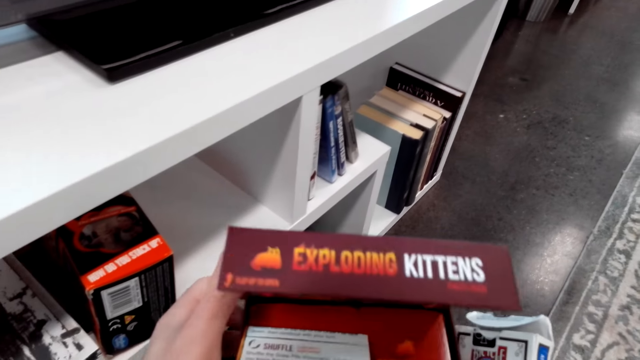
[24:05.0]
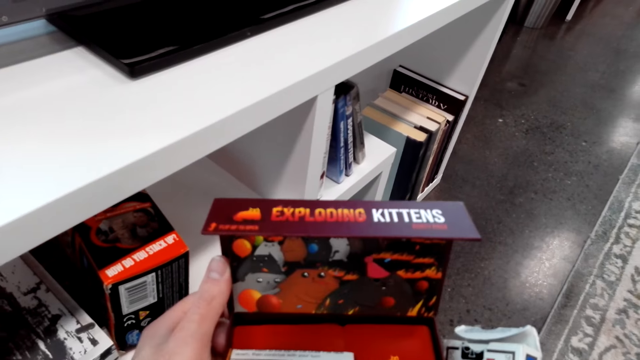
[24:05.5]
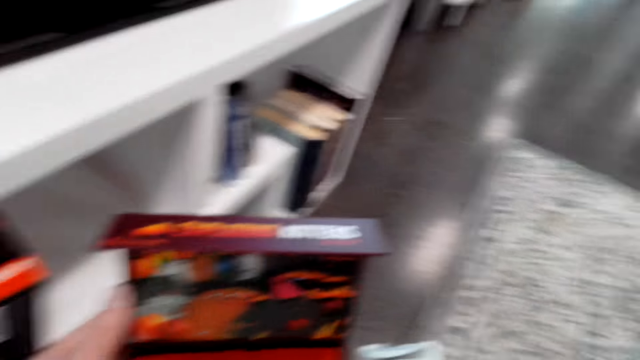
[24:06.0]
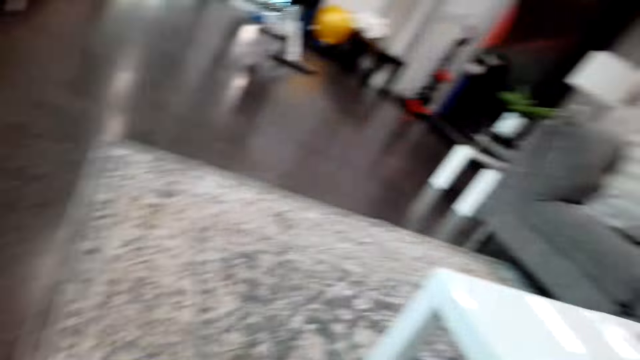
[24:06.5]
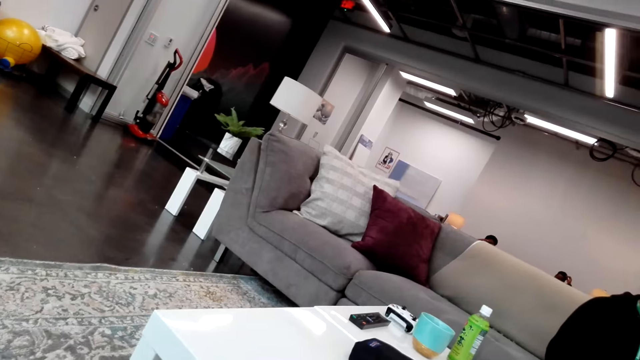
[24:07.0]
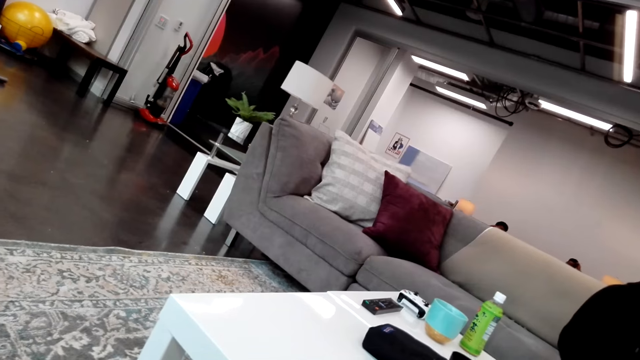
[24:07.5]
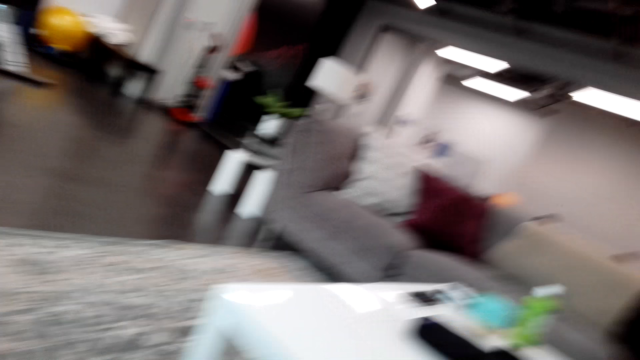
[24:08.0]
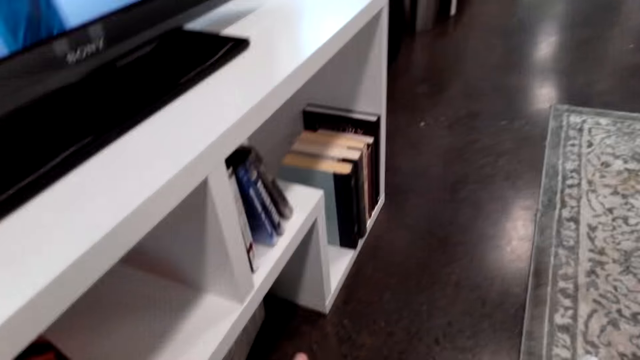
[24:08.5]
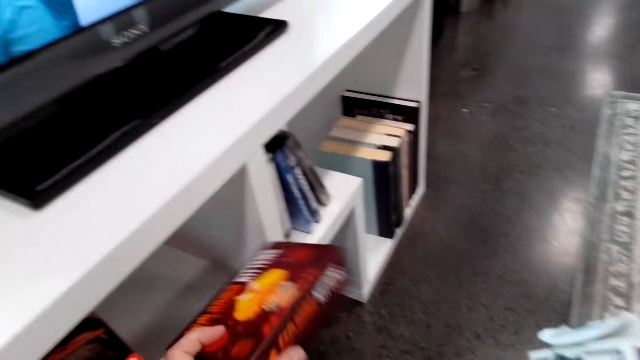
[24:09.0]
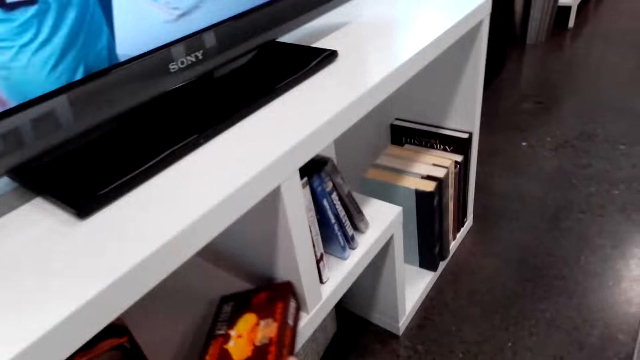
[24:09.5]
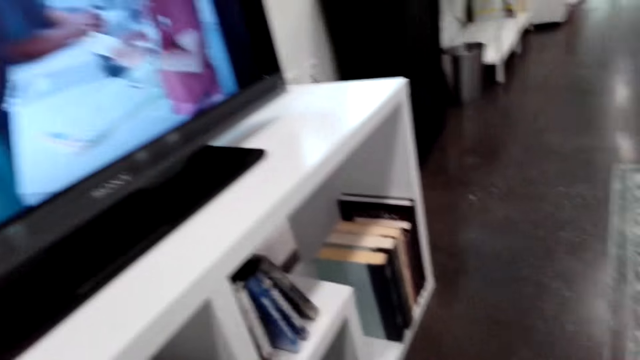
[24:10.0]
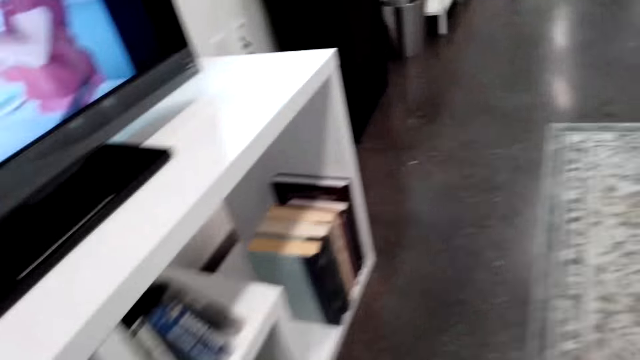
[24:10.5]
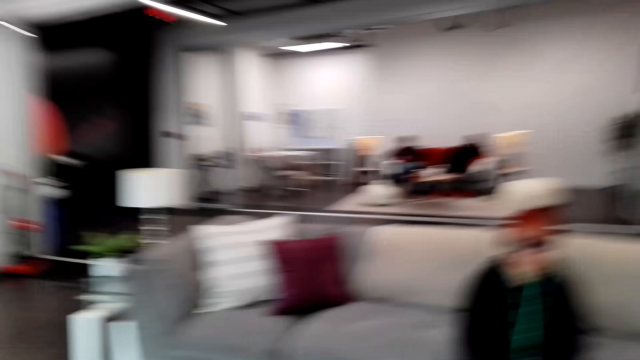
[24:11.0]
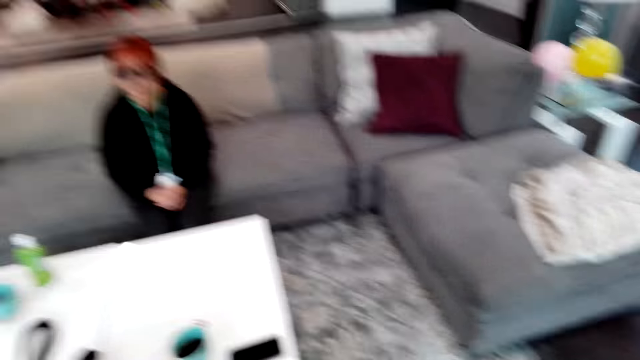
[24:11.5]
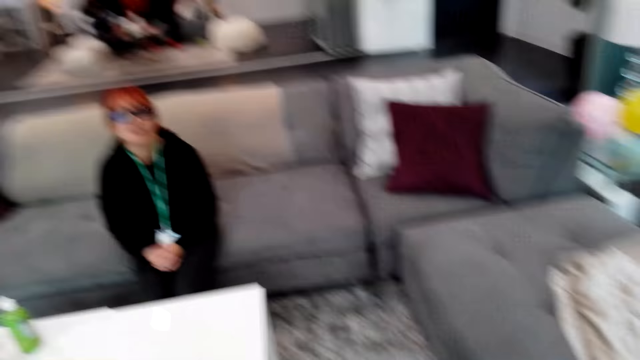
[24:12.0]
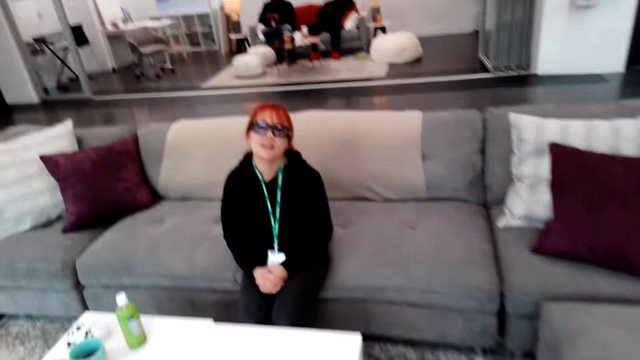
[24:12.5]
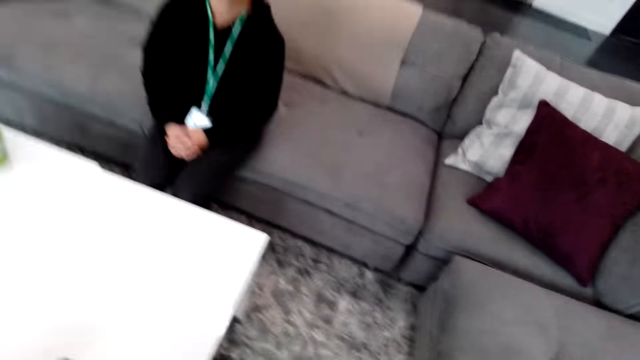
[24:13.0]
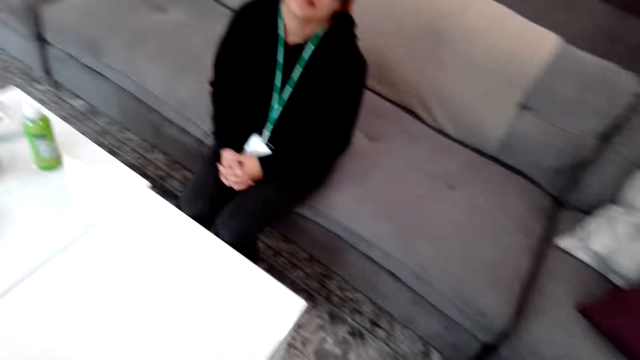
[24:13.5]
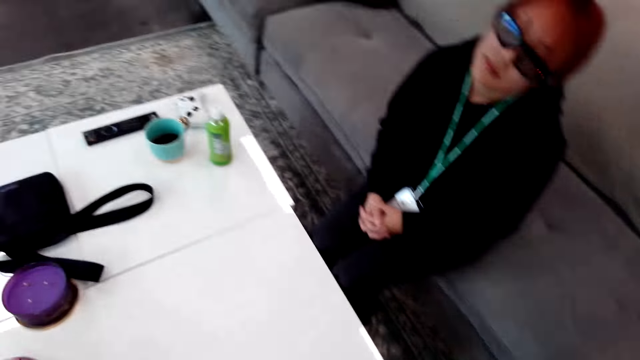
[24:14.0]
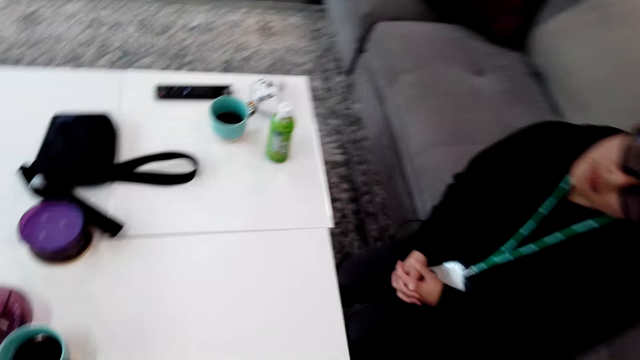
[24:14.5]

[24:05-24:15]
The camera wearer opens the toy box. They look around. They close the box. They put the game card boxes in the shelf in the TV stand. They stand up and look around. A woman sits on the couch. The camera wearer walks around.

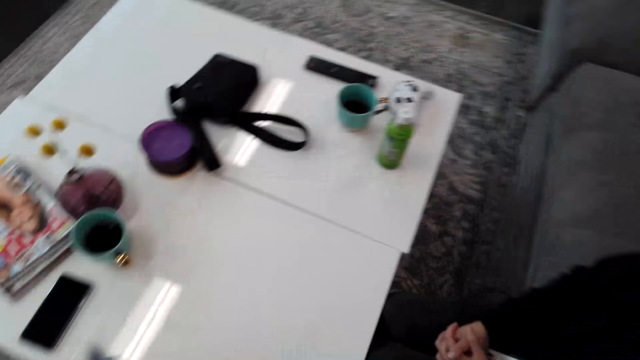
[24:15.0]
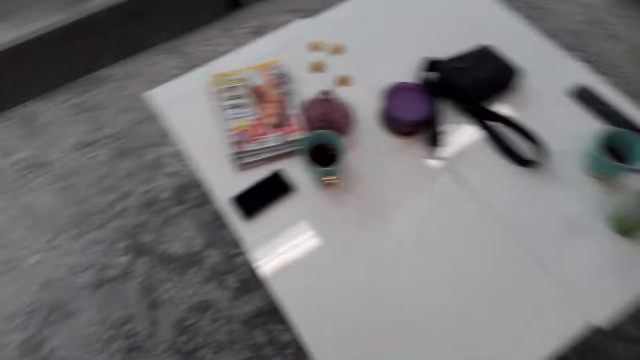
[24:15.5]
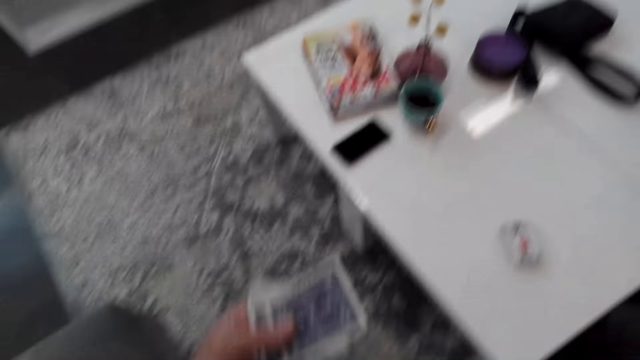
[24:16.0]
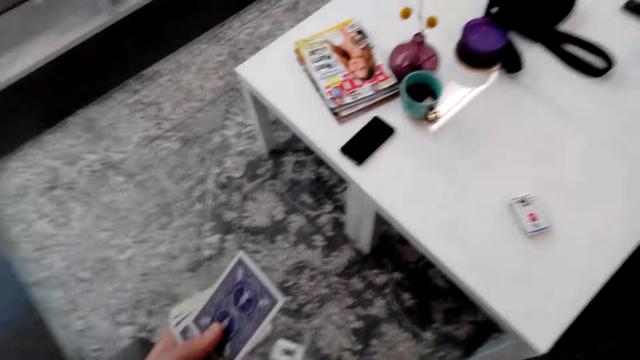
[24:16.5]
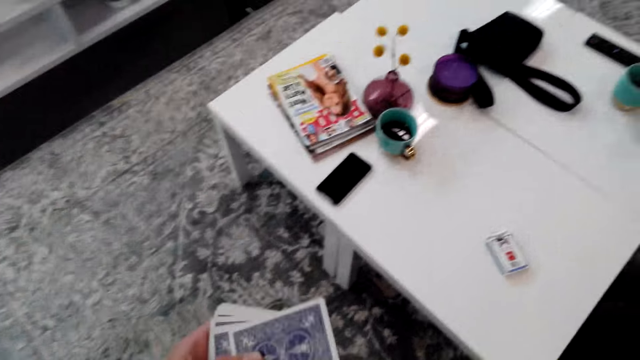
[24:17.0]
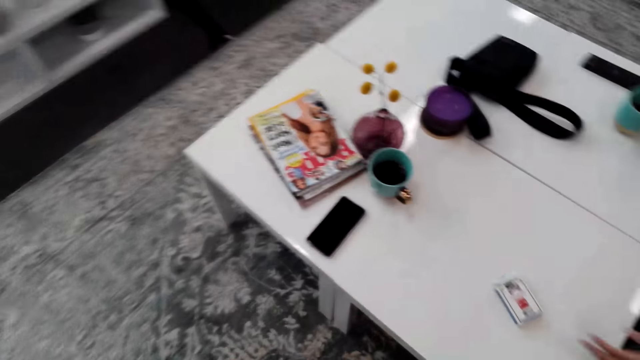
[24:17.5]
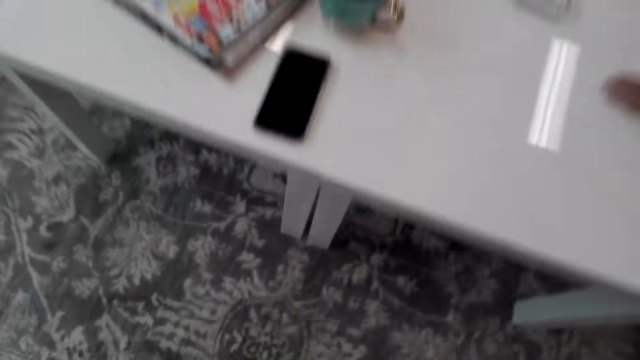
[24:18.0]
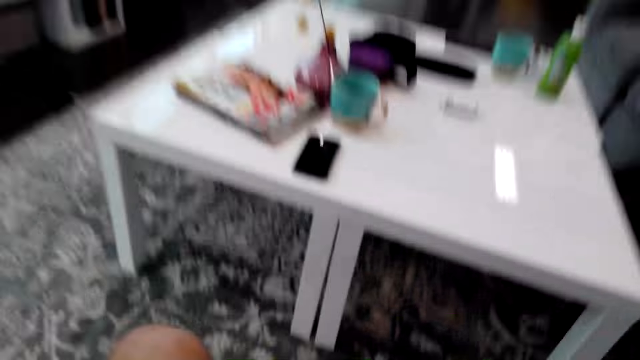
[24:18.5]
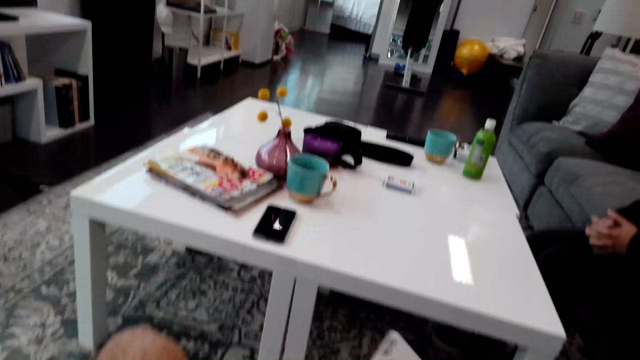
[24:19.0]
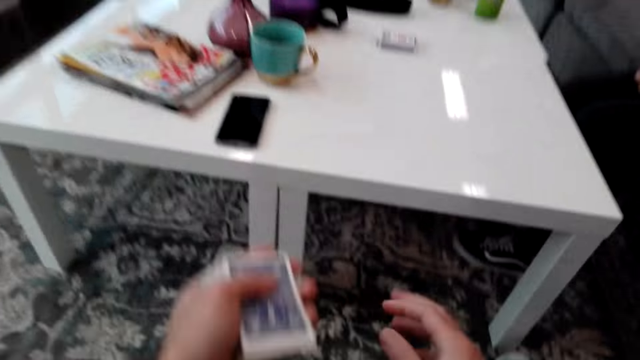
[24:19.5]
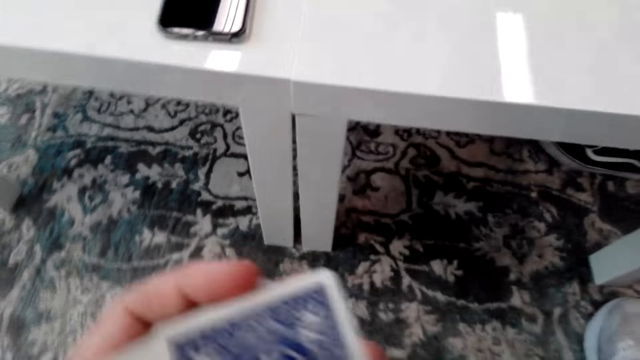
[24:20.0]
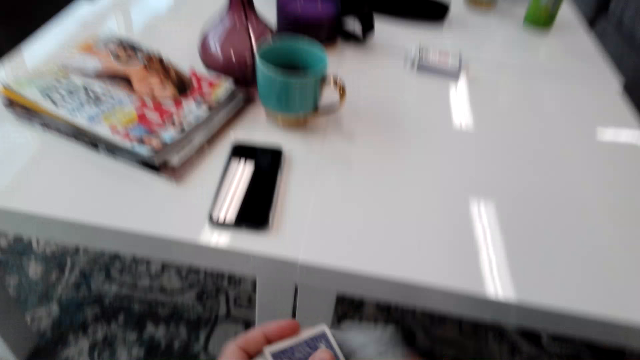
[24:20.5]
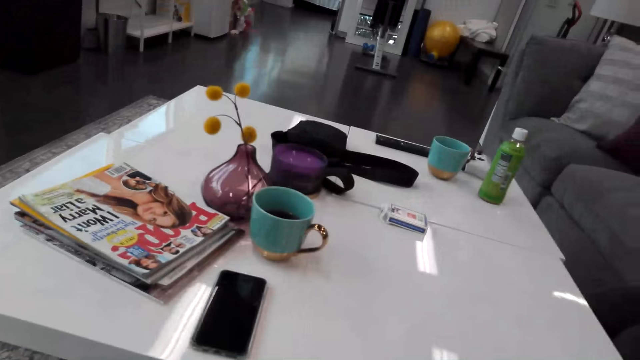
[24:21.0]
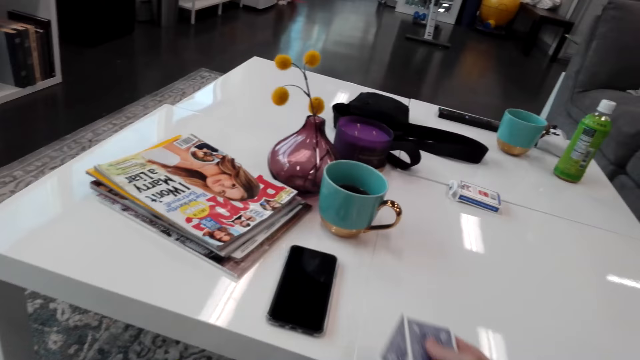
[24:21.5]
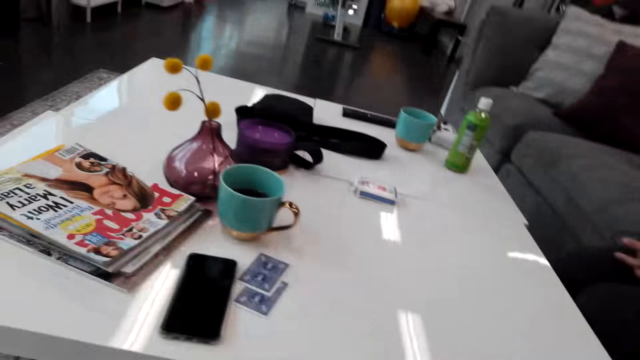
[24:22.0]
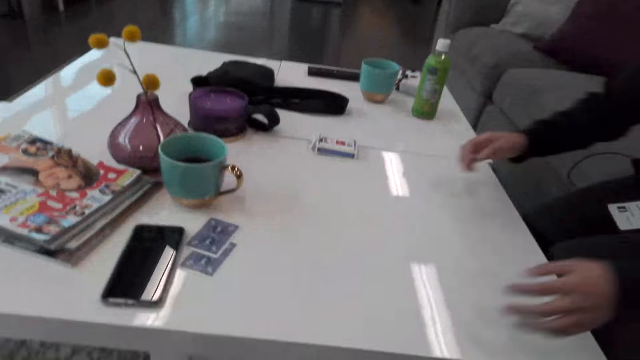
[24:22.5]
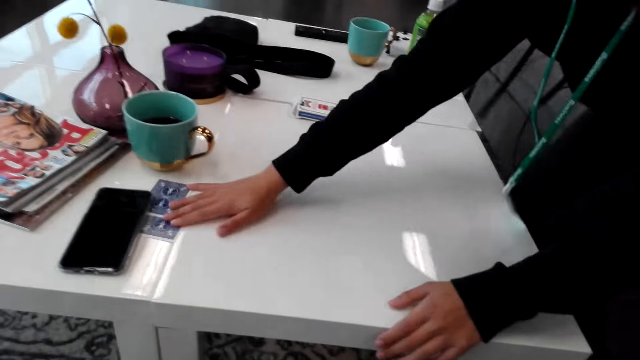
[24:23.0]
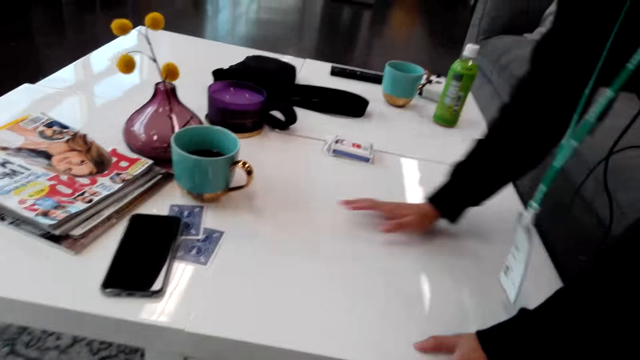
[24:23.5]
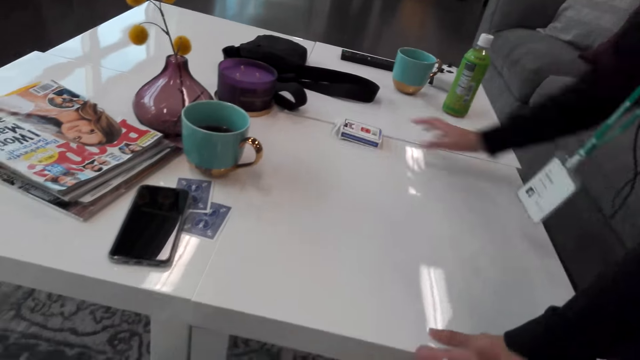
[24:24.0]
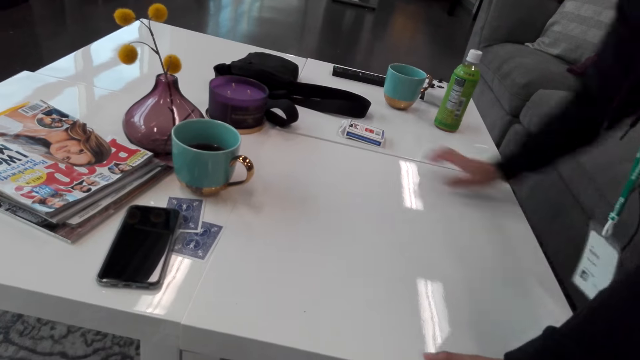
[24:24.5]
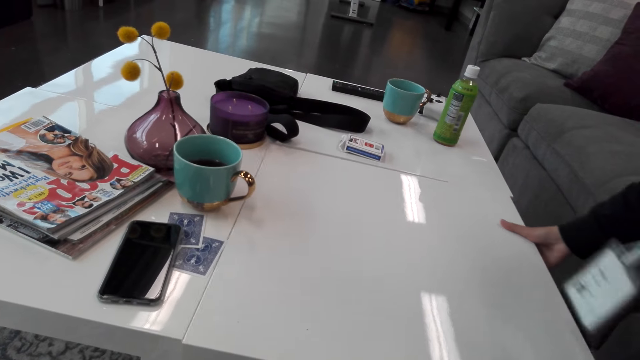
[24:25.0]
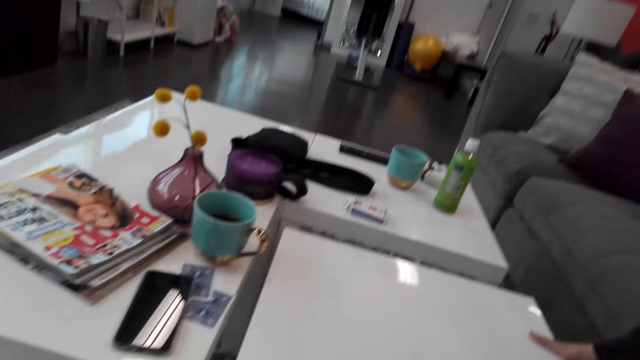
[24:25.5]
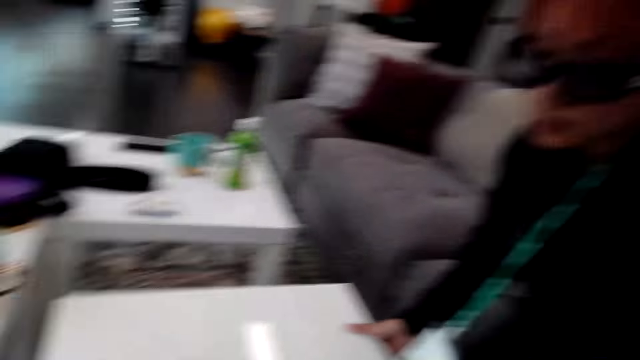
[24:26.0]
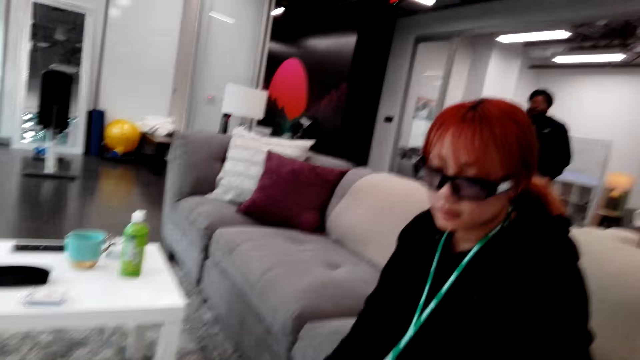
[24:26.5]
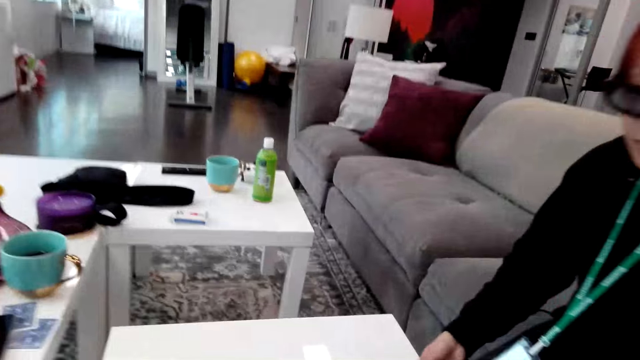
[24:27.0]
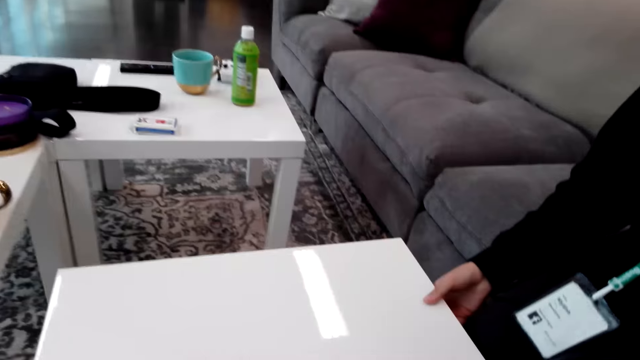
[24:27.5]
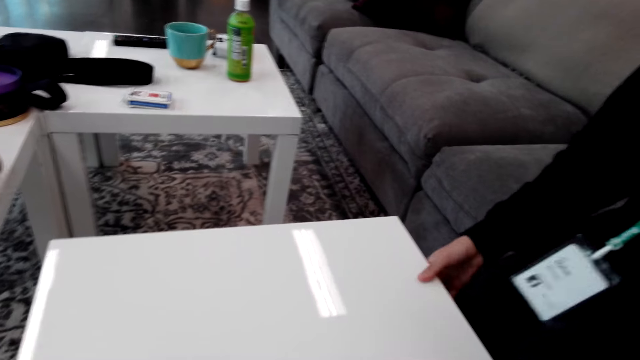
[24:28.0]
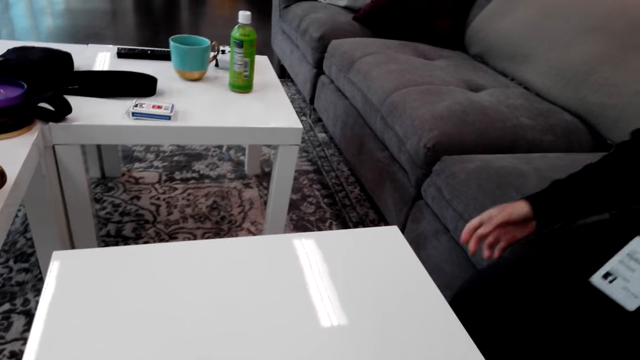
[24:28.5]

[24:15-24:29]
The camera wearer puts the game card package on the table. They hold the cards. A woman nips the card package with her hand on the table. The camera wearer sits on the couch. They throw the cards on the table. They put the game cards on the table. The woman nips the cards on the table. She pushes the cards on the table. She nips the card package on the table. She pushes the box on the table. She pulls the table. She pushes the table towards the camera wearer. The camera wearer talks to the woman.
